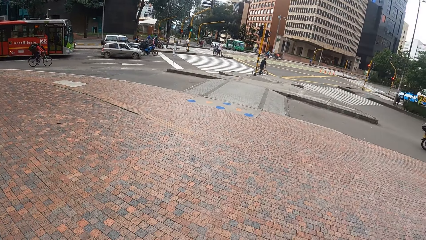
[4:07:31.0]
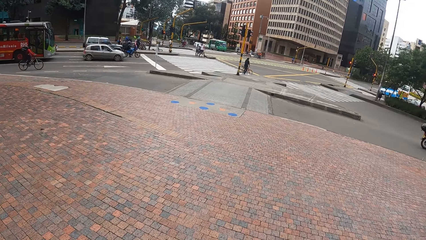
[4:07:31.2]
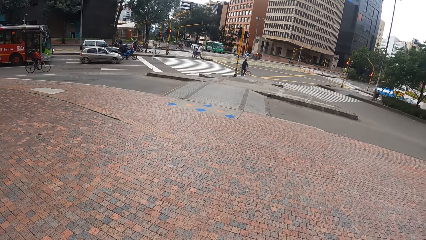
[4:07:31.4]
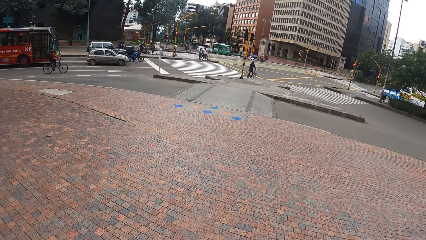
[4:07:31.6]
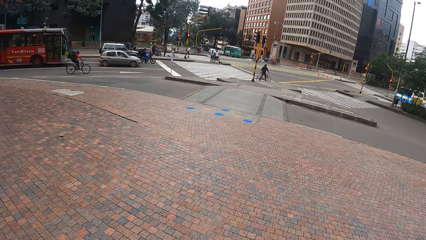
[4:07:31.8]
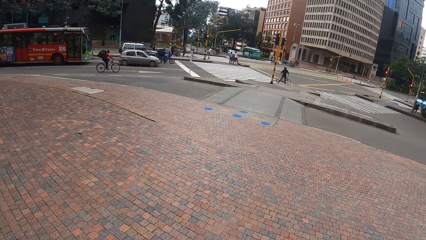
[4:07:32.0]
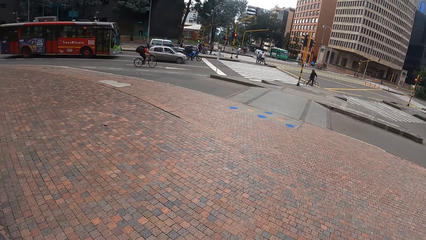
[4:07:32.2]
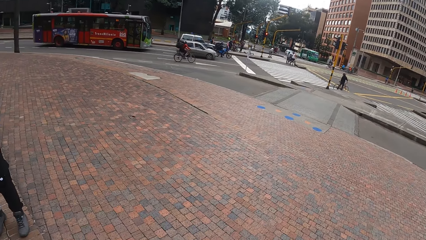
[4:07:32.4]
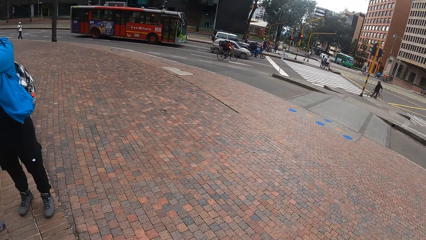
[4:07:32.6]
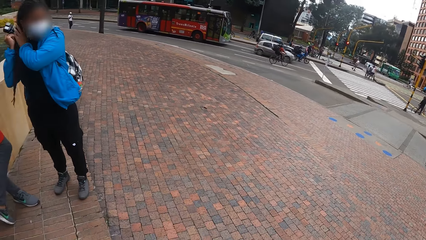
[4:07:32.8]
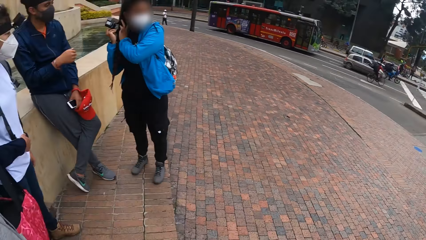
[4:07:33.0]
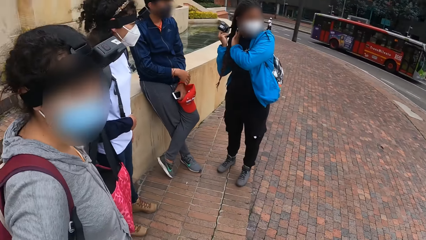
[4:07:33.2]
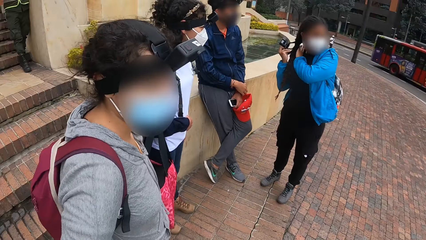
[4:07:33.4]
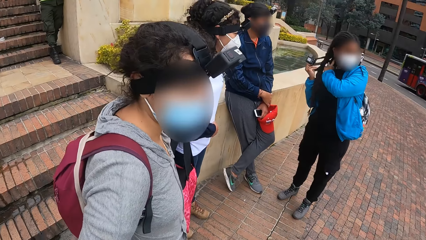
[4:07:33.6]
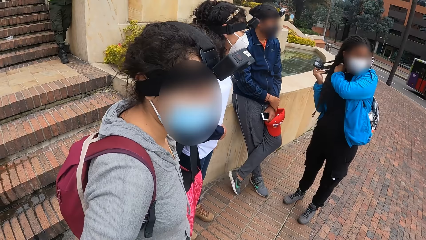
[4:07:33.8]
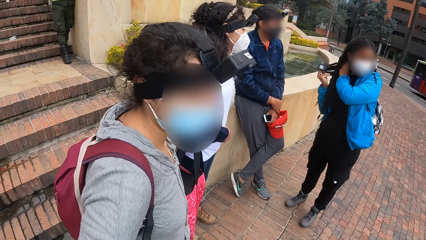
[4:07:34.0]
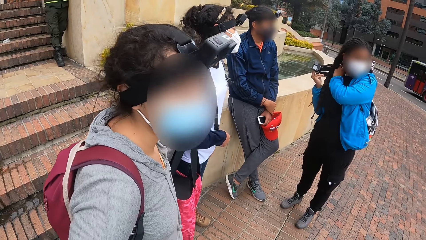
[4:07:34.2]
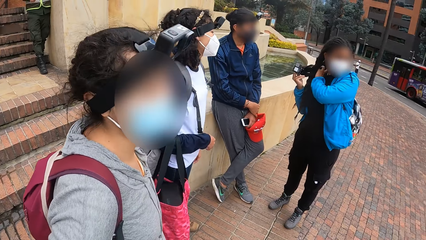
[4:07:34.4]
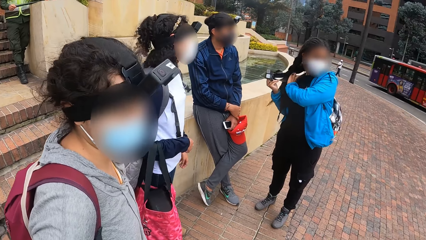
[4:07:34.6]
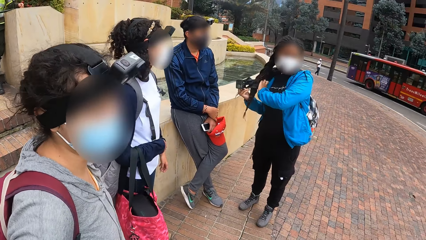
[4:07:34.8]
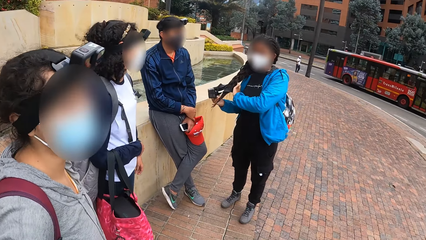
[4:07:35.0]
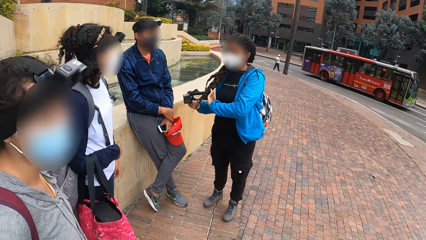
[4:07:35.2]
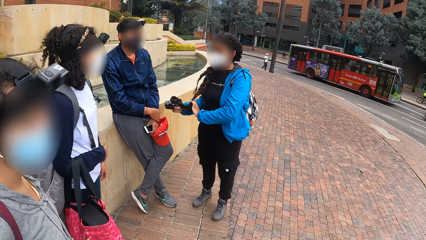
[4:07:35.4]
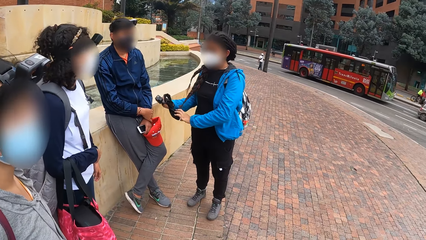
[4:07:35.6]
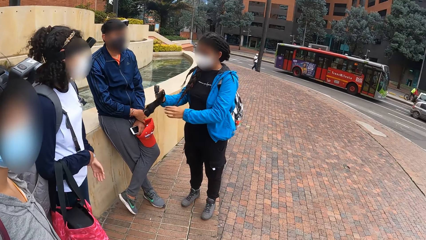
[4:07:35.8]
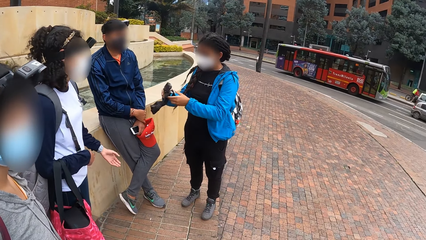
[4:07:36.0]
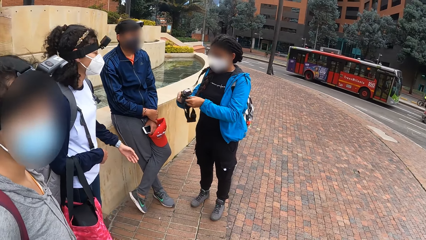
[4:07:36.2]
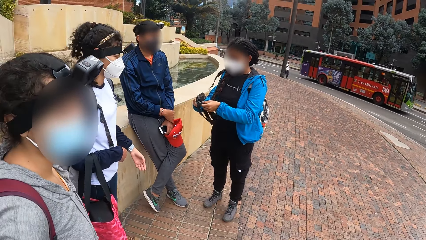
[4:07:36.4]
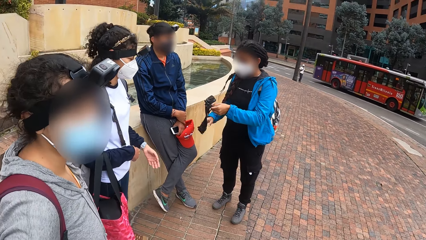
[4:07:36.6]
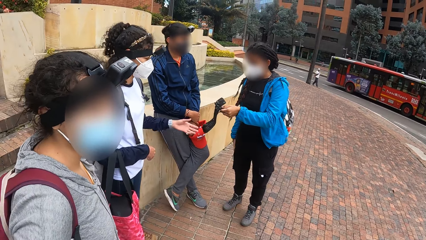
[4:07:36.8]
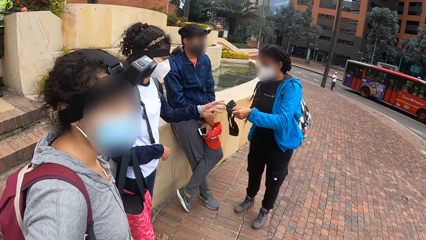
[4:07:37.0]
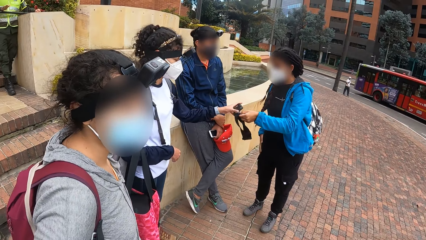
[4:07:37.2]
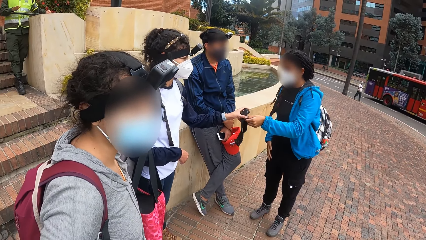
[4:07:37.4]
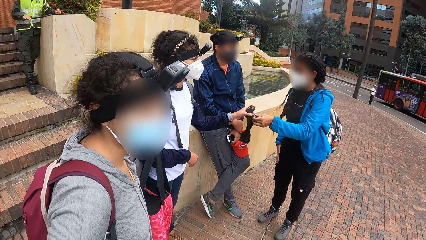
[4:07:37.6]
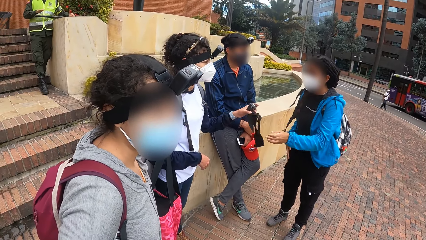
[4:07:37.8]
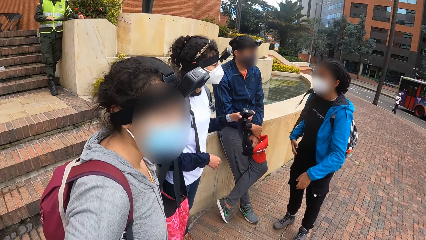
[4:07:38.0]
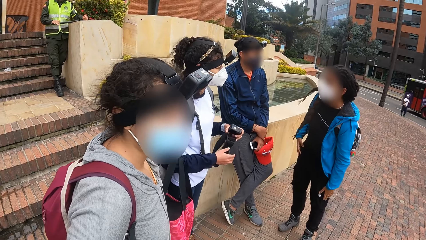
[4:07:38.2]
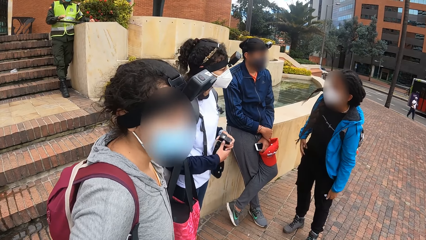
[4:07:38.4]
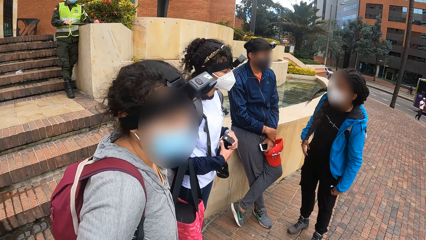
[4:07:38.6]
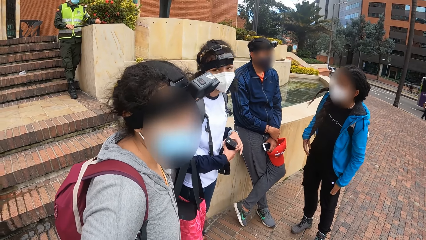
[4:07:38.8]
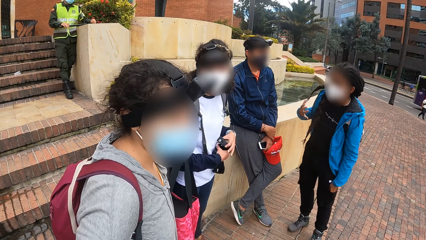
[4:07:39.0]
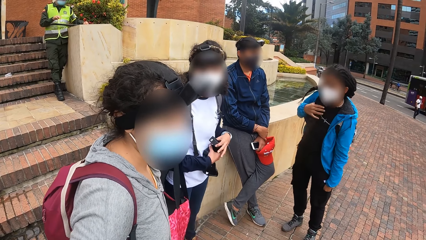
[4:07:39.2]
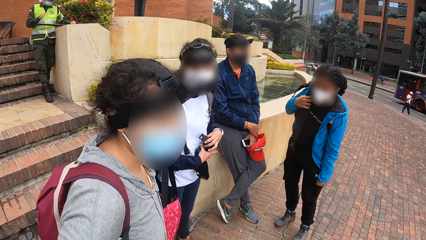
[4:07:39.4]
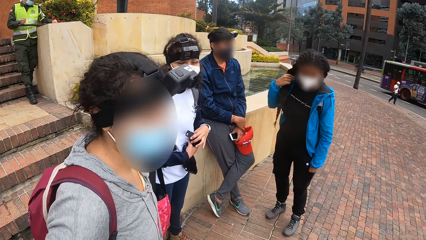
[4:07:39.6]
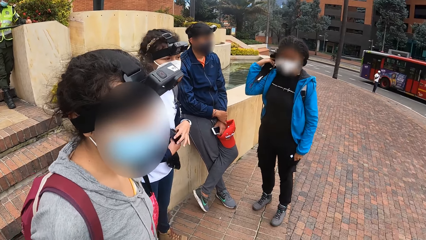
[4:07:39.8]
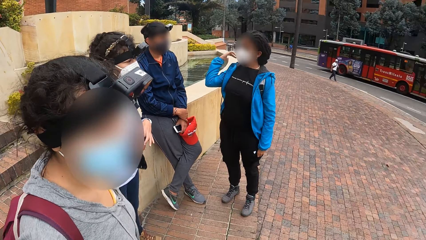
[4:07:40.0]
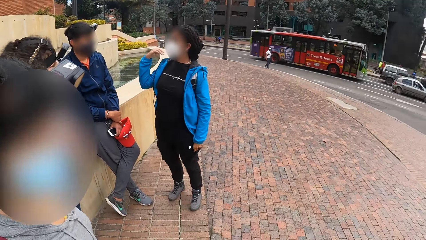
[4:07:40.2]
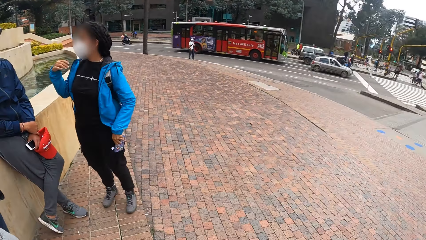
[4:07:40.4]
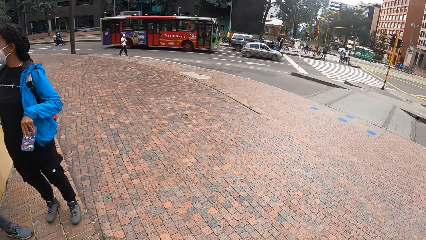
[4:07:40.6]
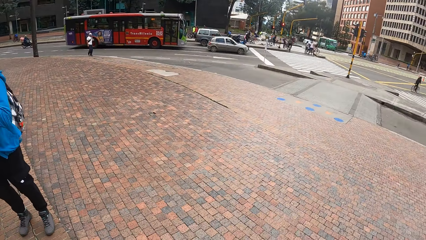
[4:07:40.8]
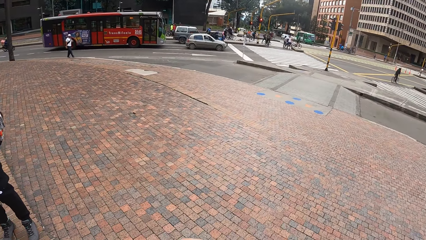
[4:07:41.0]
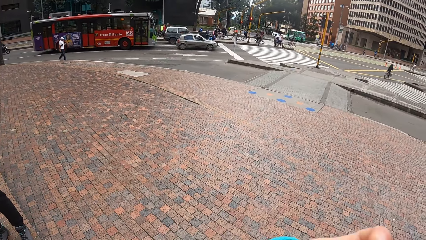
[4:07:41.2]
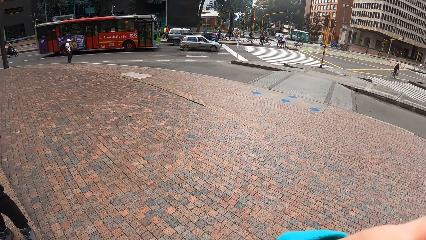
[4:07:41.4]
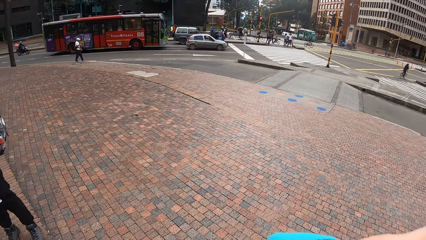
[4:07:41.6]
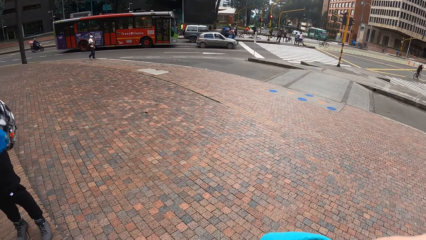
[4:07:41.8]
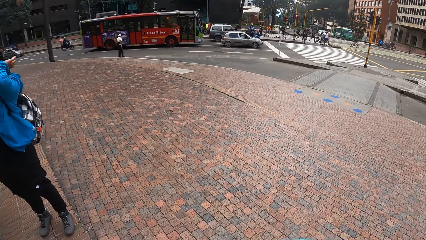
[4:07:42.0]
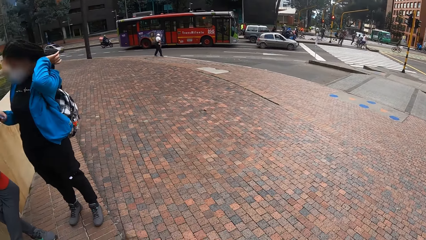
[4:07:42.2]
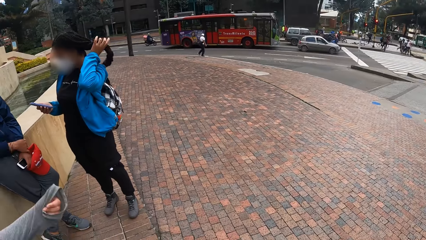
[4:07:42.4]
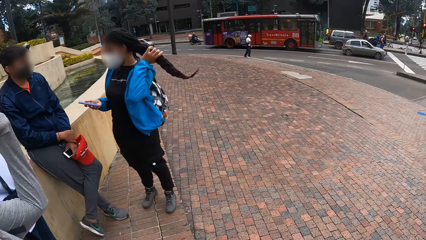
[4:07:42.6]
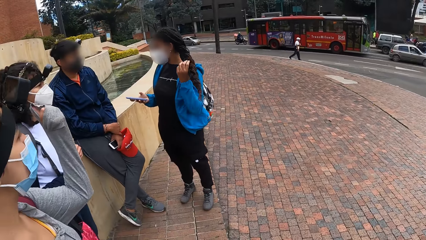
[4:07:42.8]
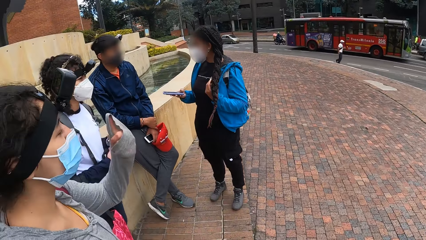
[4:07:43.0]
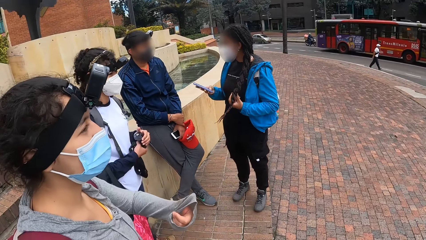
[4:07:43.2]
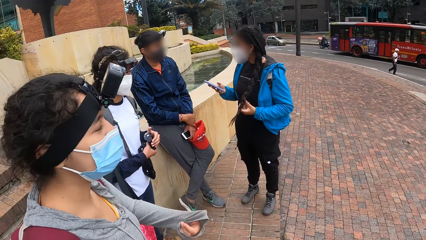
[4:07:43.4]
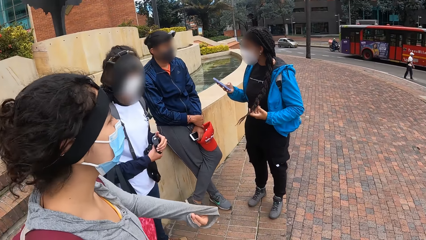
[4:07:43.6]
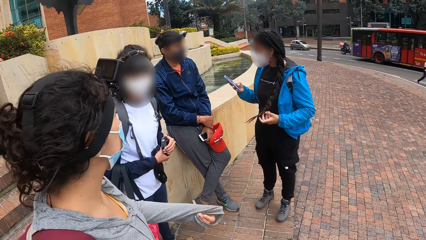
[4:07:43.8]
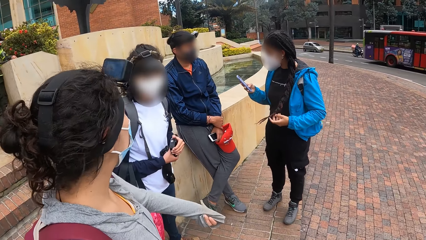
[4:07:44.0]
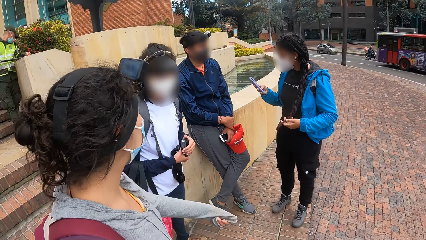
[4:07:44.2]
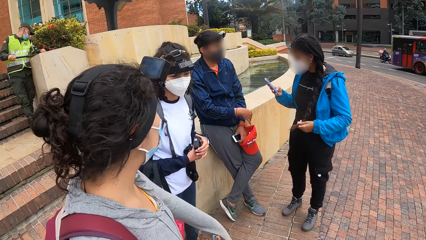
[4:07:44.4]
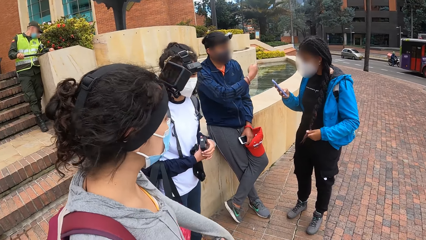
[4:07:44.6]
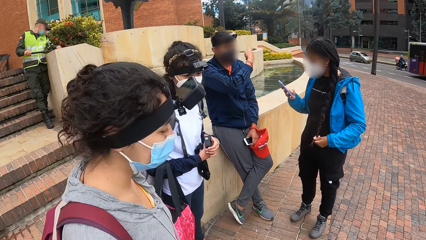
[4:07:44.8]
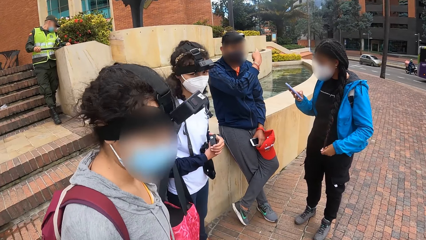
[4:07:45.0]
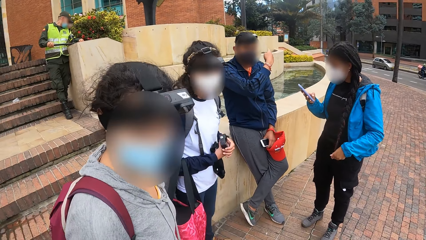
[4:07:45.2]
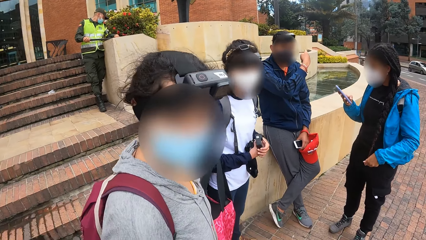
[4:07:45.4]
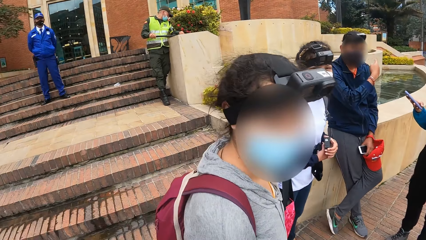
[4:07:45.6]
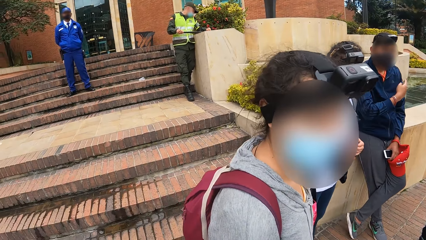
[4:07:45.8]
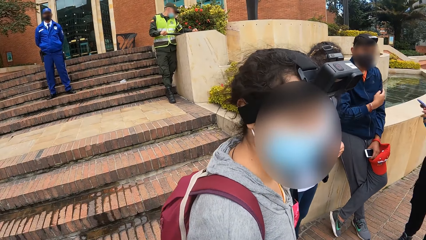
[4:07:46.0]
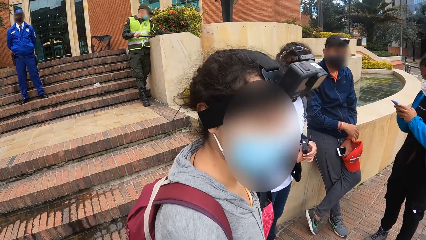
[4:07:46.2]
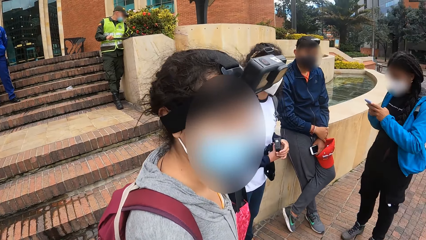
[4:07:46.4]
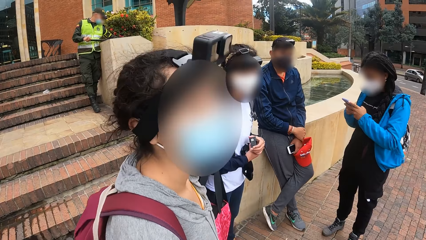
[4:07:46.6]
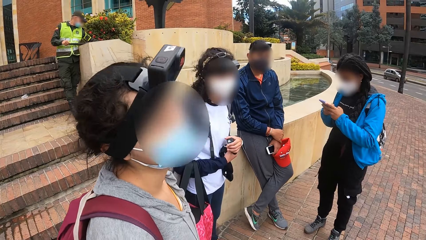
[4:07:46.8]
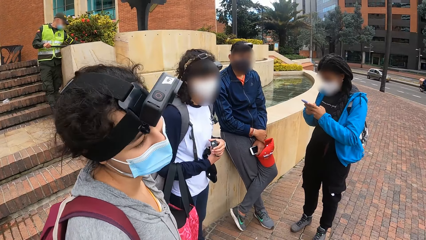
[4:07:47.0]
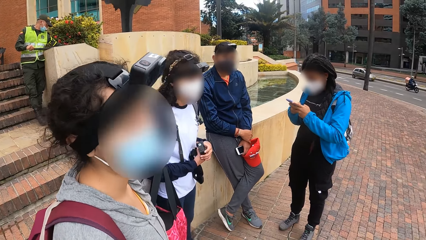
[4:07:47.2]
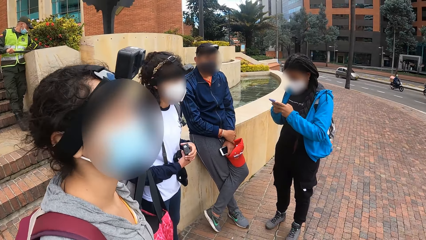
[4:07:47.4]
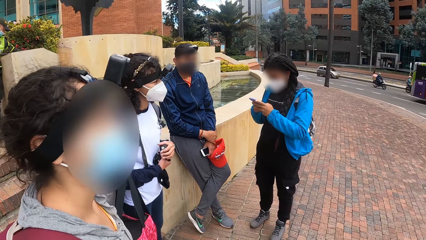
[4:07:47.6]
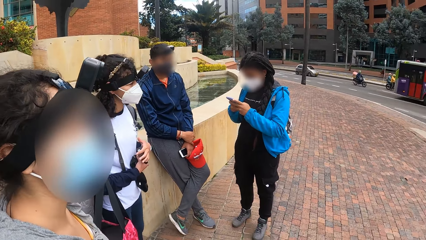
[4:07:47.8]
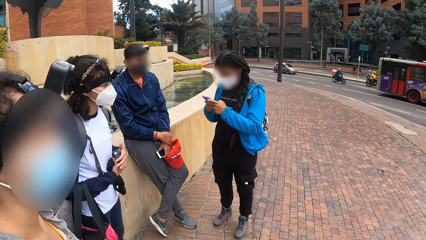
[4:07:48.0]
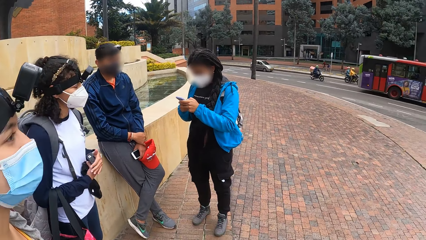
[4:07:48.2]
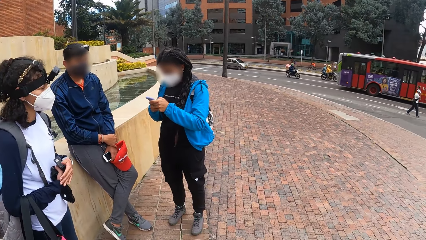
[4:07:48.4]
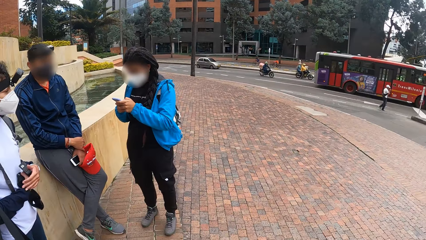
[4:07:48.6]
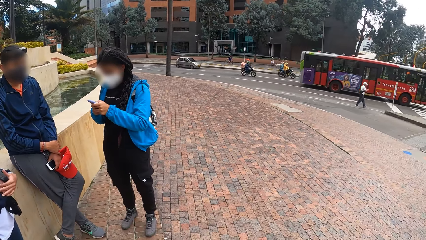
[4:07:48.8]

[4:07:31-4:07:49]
A woman holds a camera with her right hand. The camera wearer converses with a woman. The first woman holds the camera in her right hand with both hands. Another woman takes the camera from the first woman's left hand with her left hand. The first woman removes a phone from the pocket of her trouser with her left hand. The first woman strokes her hair with her left hand. The camera wearer looks around. The first woman presses the phone with her right hand. The camera wearer converses with the woman. A third woman operates the phone with both hands.
